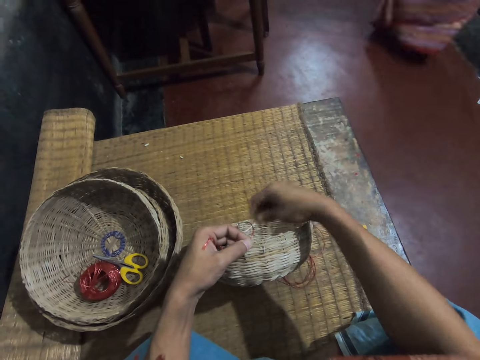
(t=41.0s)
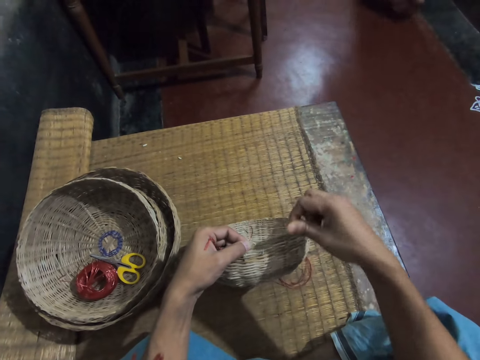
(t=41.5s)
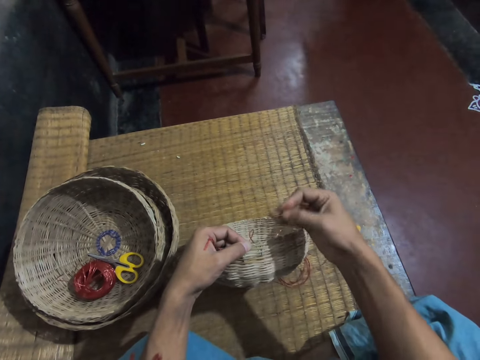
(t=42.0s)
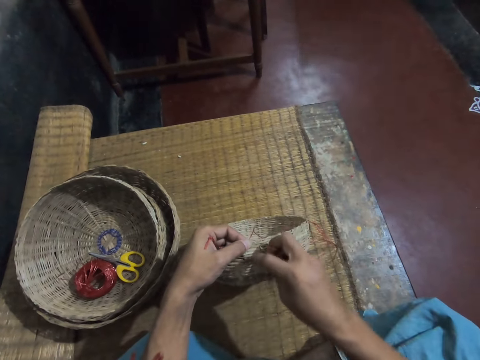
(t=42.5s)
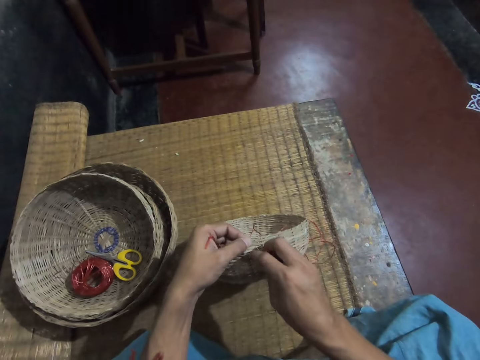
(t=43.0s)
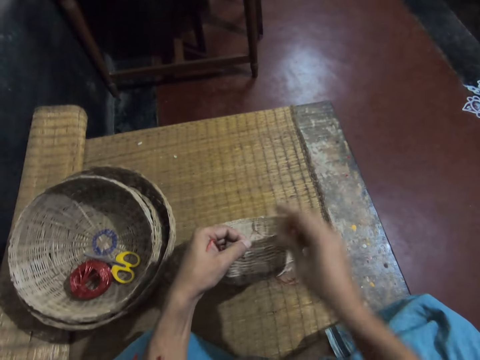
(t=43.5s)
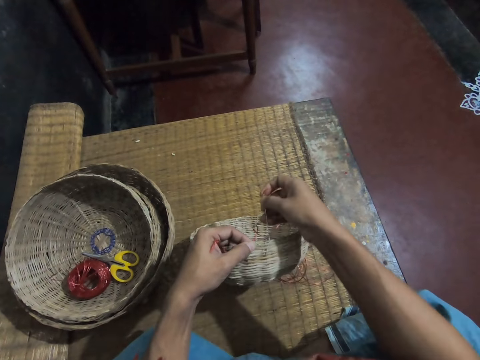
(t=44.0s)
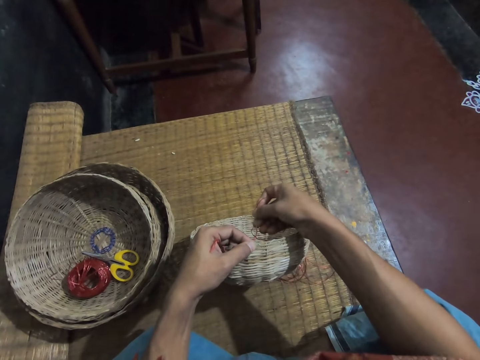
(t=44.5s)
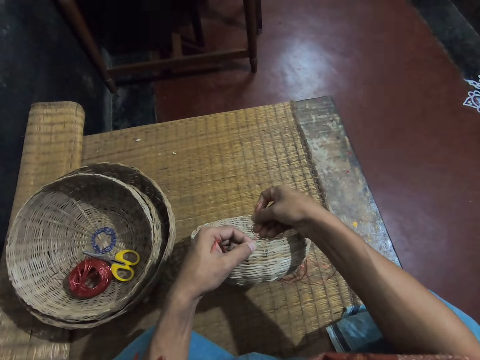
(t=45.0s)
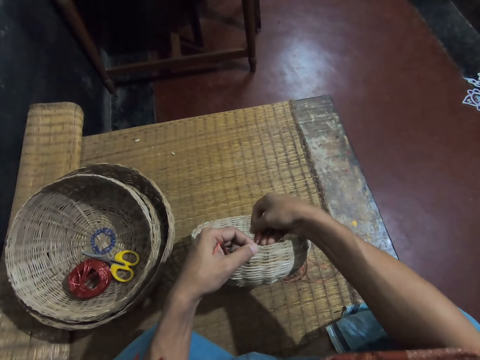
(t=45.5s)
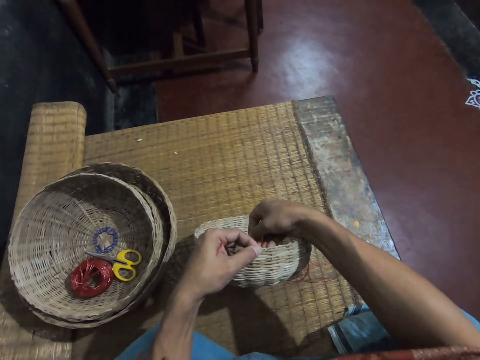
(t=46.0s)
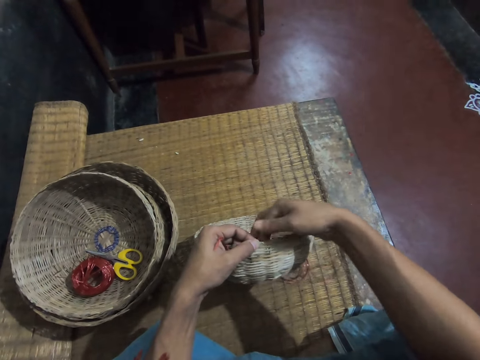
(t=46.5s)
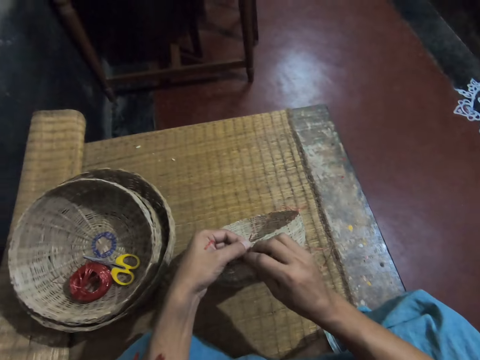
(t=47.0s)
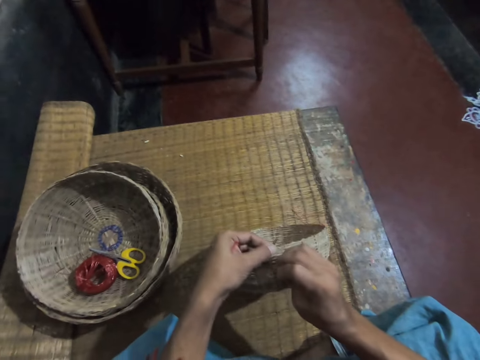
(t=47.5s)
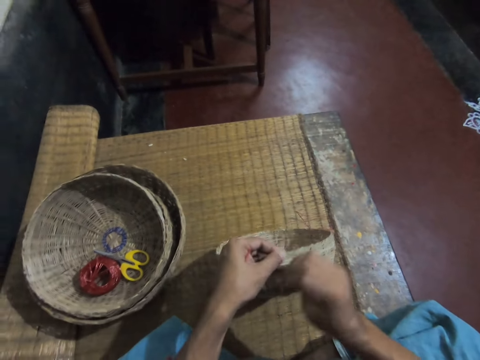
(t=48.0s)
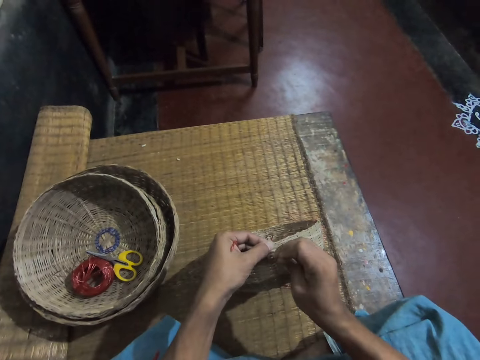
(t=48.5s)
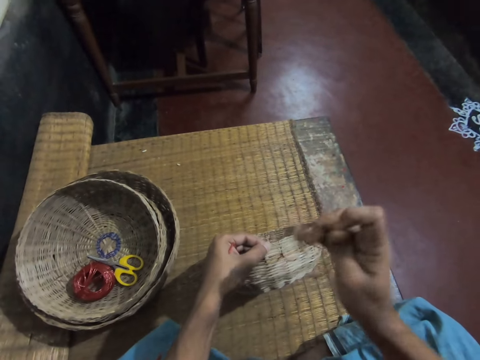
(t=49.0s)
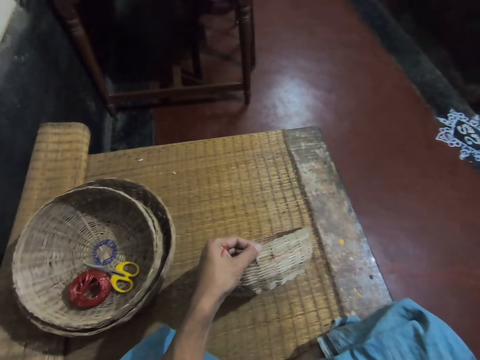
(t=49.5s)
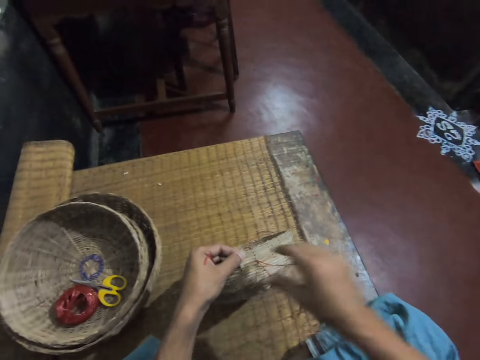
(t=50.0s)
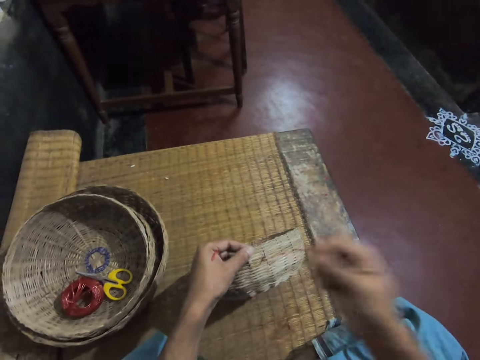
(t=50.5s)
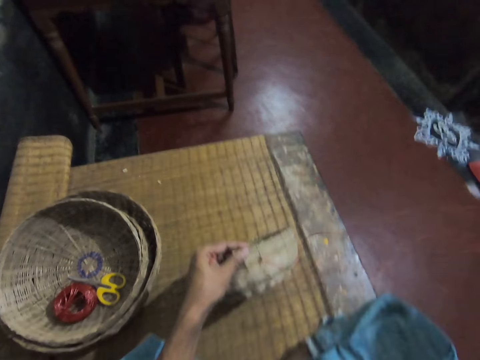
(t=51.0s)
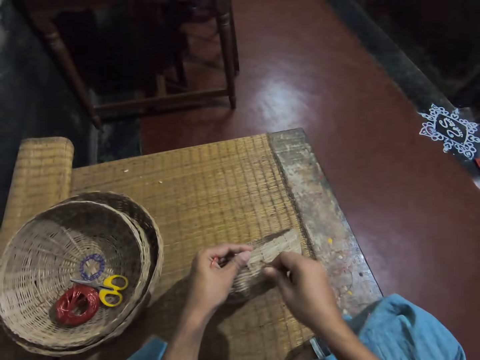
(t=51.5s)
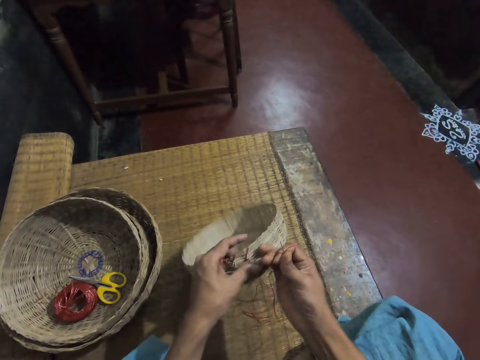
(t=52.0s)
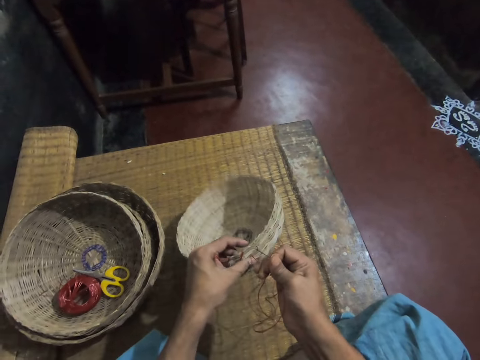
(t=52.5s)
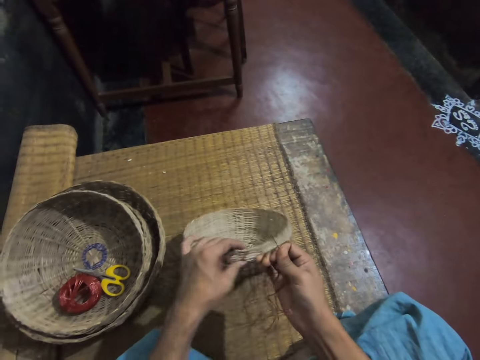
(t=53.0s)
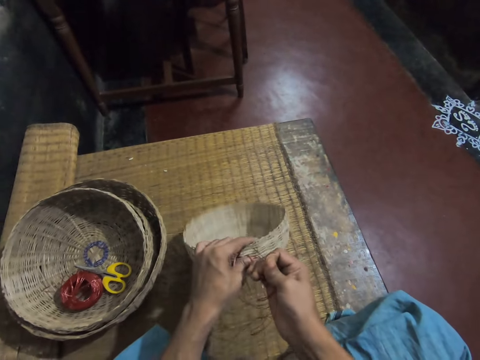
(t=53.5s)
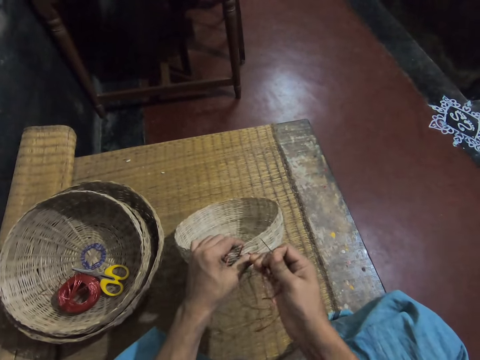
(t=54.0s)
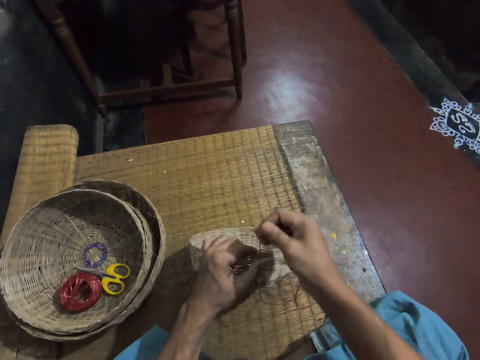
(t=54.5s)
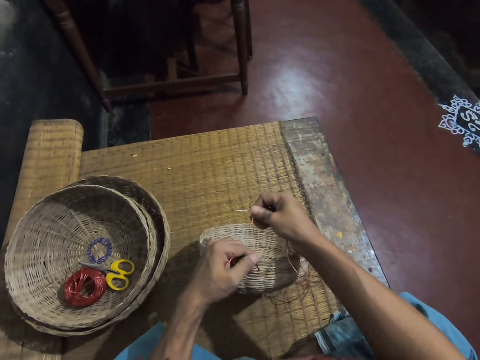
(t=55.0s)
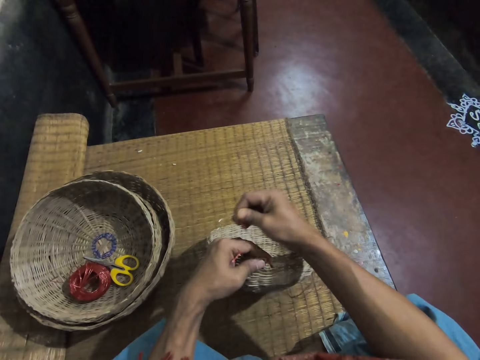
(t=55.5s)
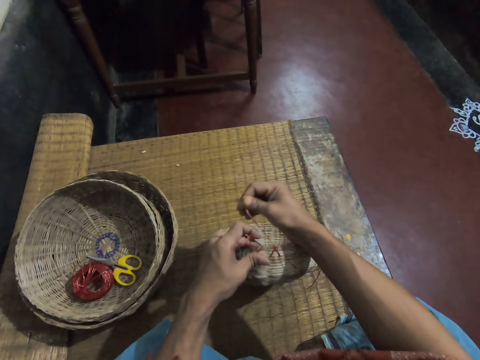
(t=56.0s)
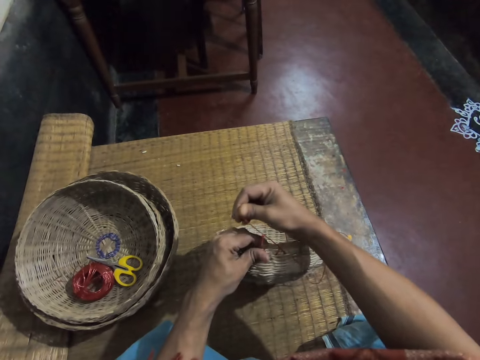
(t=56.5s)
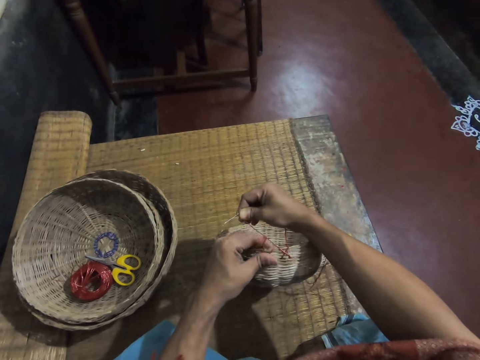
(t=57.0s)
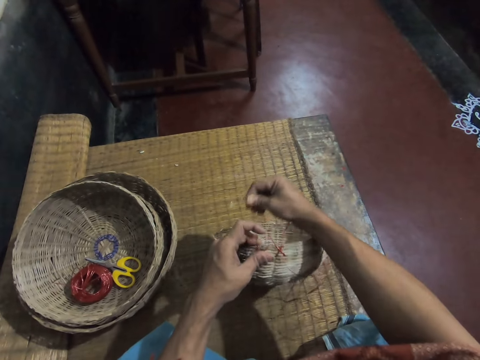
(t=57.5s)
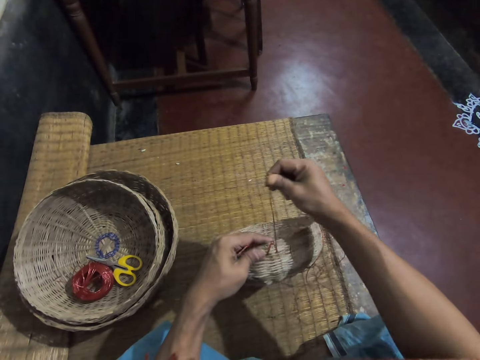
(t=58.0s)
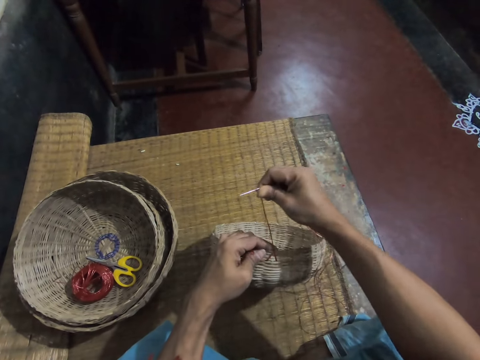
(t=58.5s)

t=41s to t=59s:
The camera wearer touches a basket. They insert a needle in the basket. They pull a thread. They pull the thread repeatedly. They tighten the rope on the weaving reed basket.

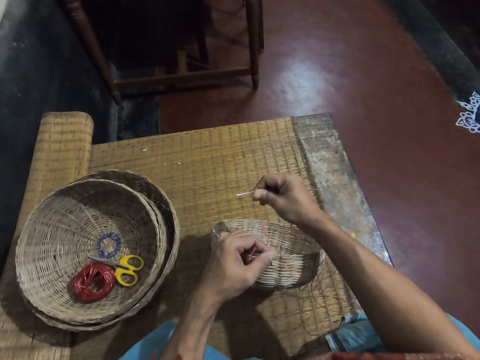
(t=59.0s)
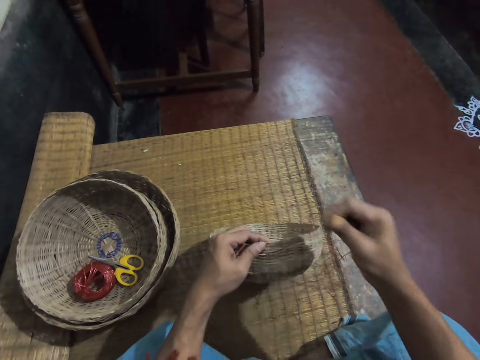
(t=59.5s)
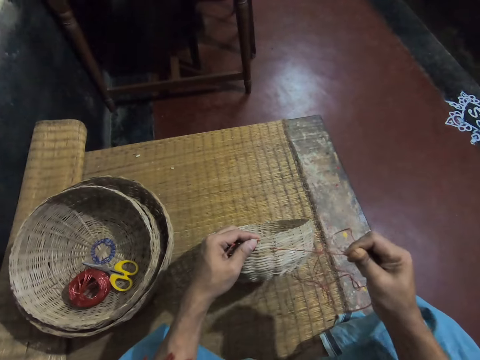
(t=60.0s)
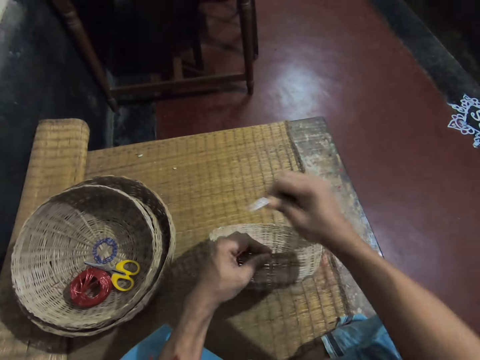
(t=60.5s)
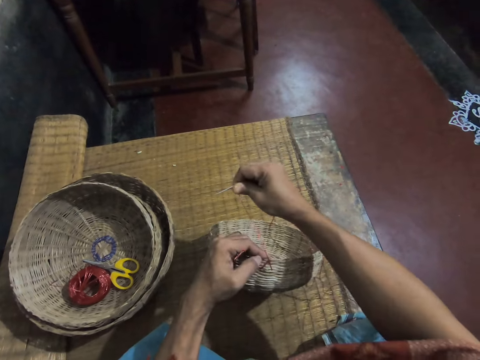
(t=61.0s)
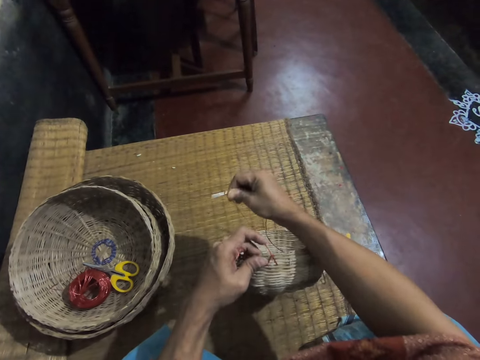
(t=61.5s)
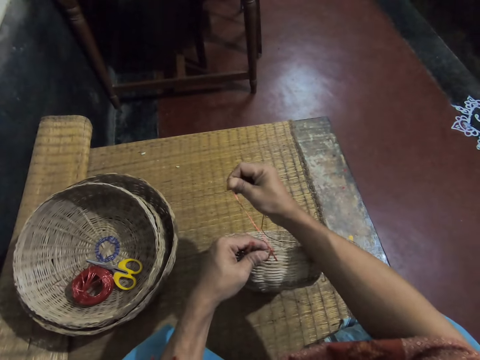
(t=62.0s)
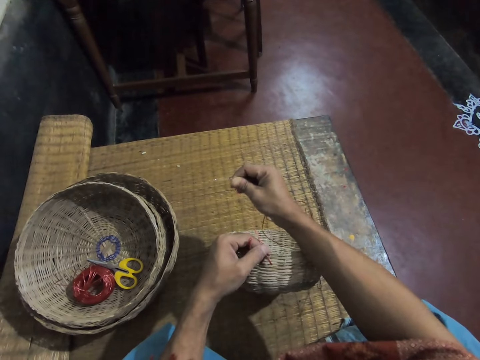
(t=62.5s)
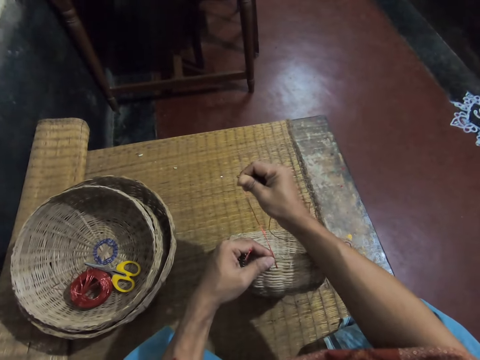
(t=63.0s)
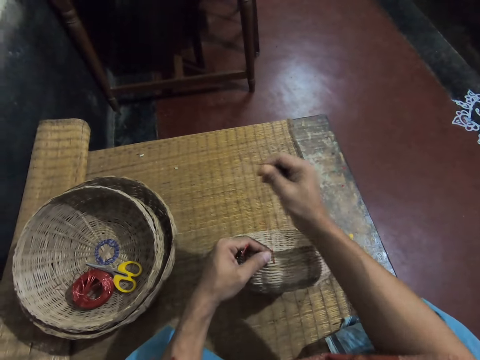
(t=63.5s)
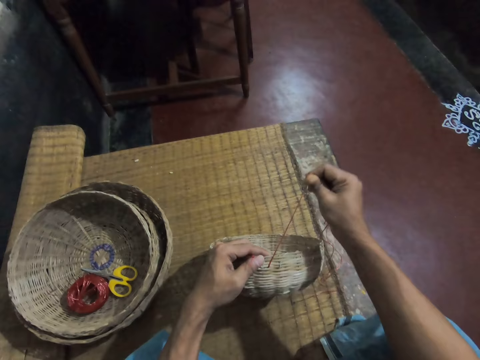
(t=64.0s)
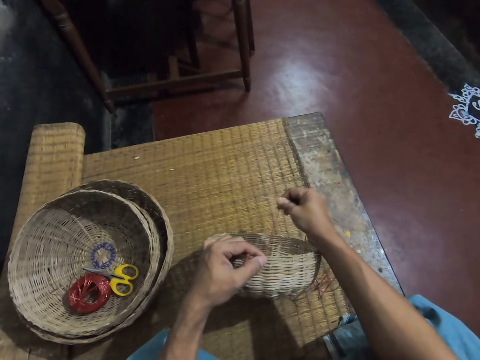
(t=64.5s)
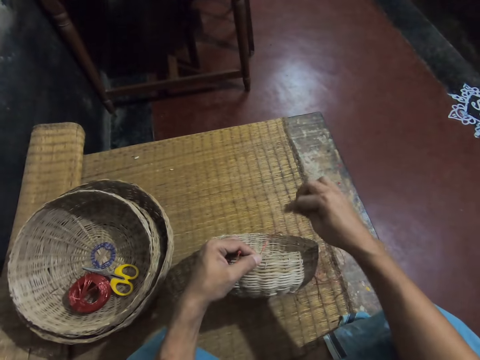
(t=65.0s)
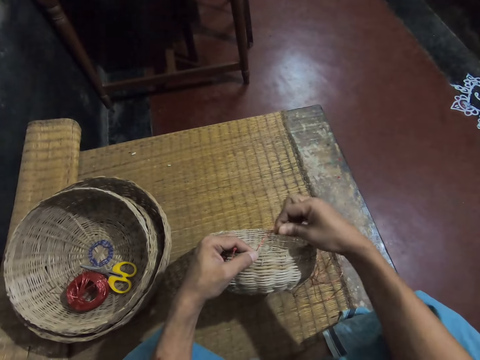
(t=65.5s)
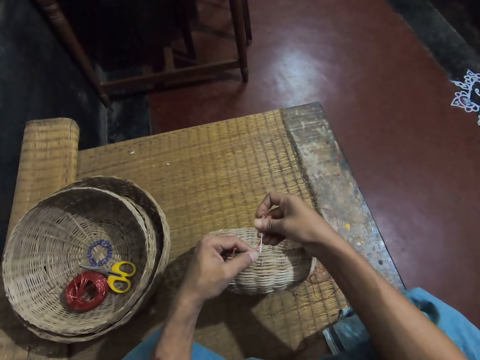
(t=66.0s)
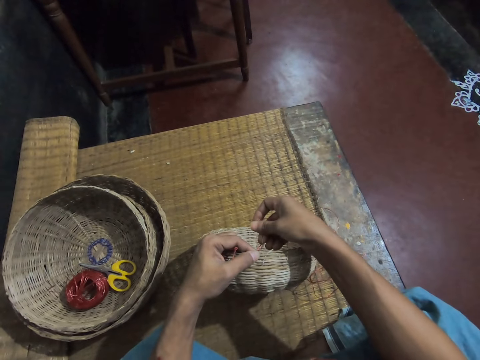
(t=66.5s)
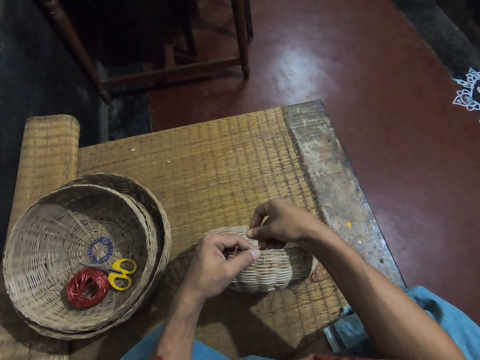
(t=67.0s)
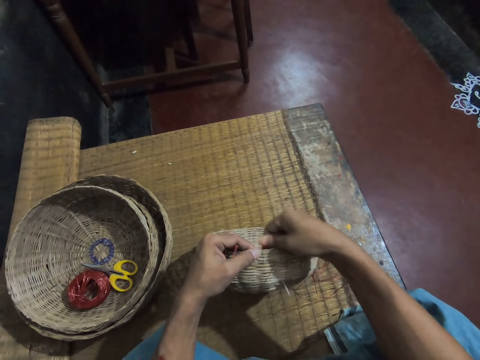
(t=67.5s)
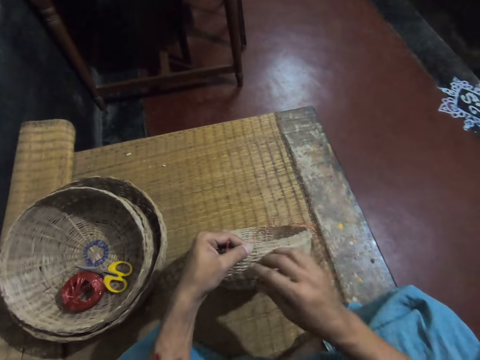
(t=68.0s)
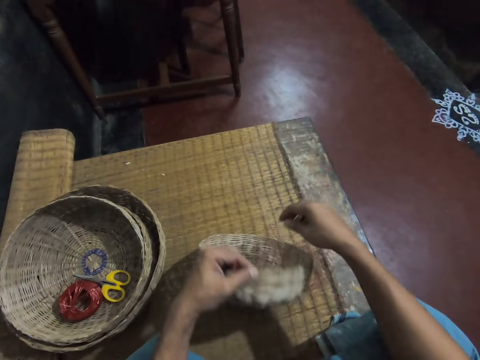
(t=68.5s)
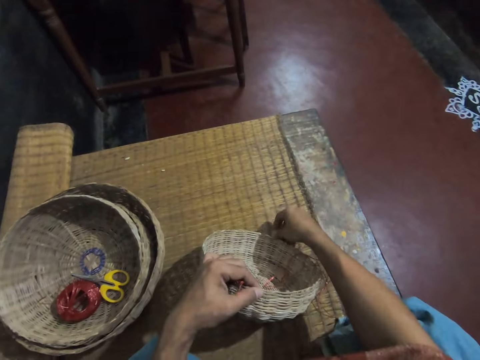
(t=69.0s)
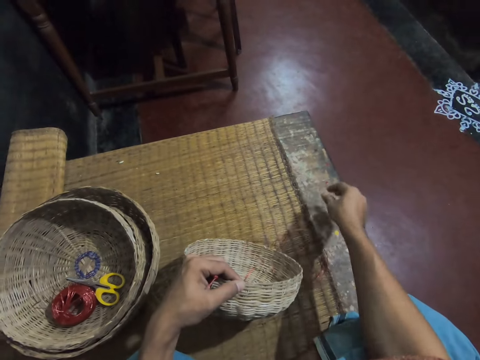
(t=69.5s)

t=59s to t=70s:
The camera wearer tightens a thread. They sew a rope on a weaving reed basket with a needle. They insert the needle in the basket.
